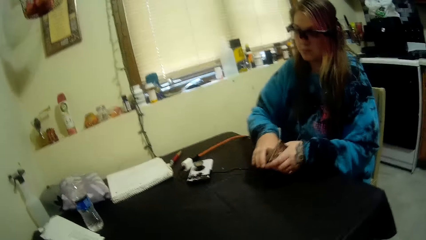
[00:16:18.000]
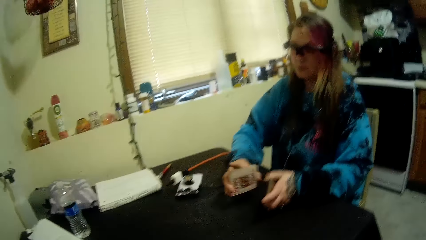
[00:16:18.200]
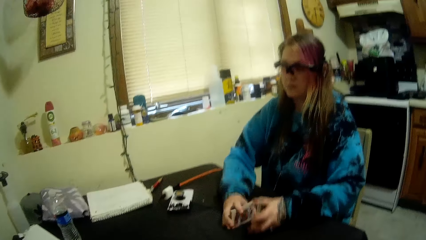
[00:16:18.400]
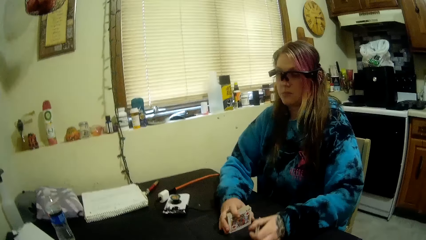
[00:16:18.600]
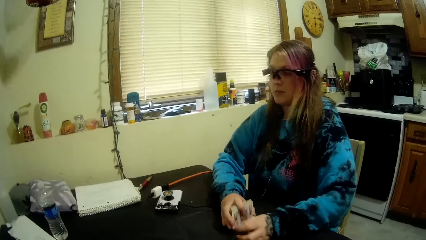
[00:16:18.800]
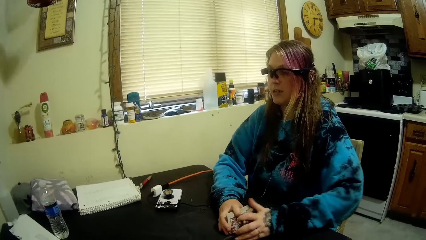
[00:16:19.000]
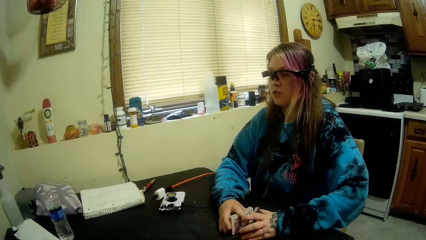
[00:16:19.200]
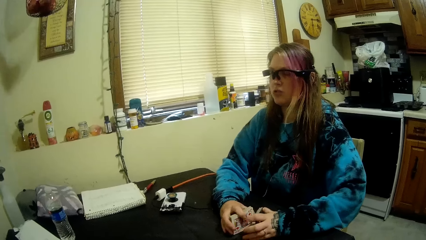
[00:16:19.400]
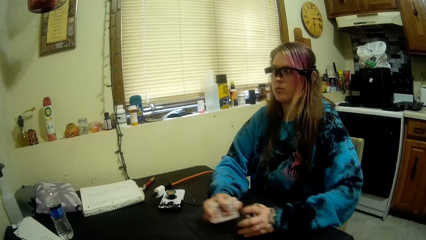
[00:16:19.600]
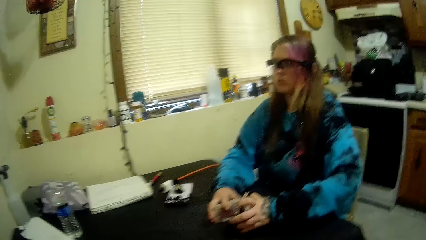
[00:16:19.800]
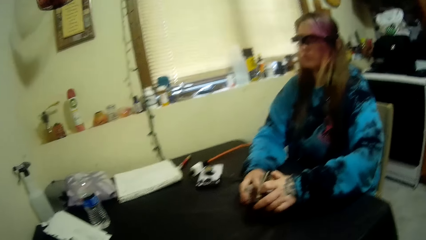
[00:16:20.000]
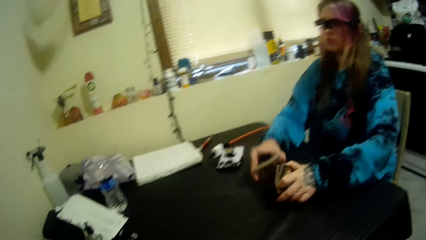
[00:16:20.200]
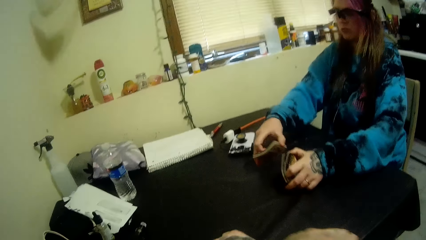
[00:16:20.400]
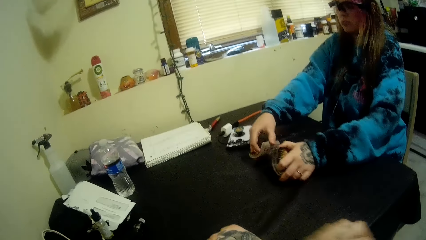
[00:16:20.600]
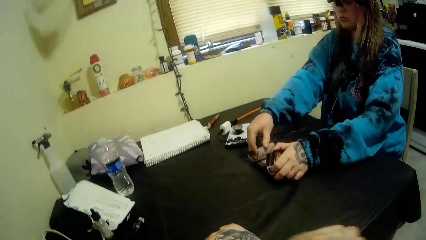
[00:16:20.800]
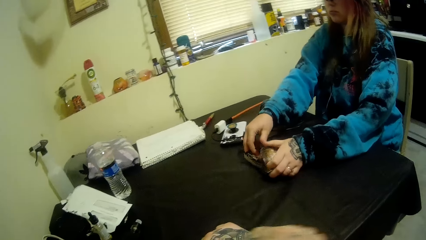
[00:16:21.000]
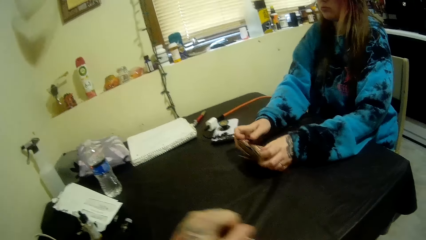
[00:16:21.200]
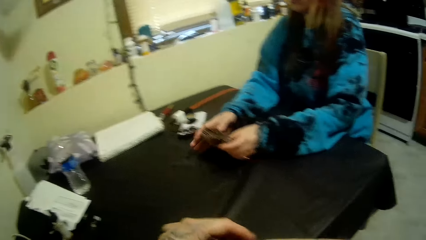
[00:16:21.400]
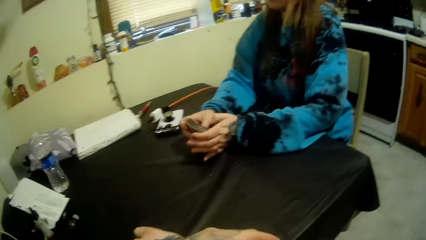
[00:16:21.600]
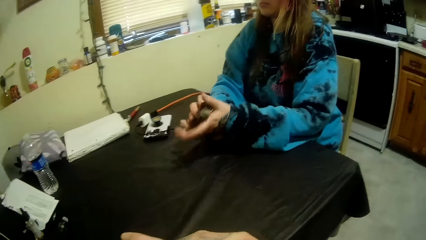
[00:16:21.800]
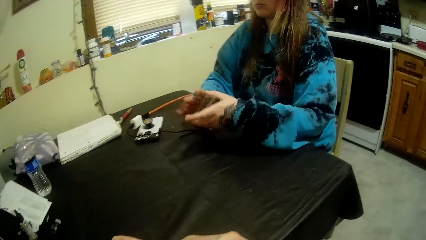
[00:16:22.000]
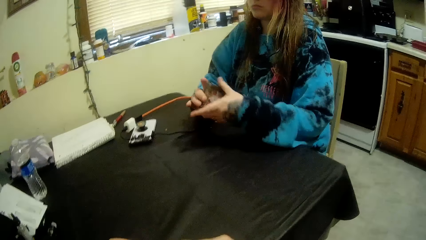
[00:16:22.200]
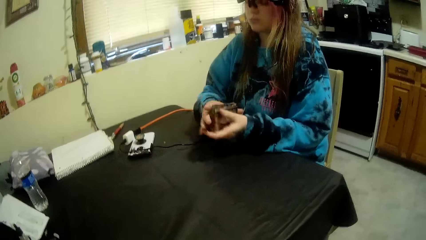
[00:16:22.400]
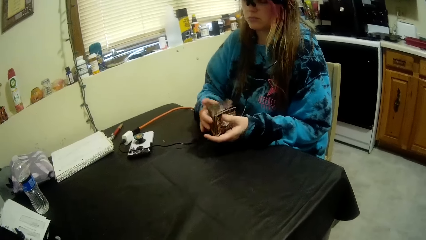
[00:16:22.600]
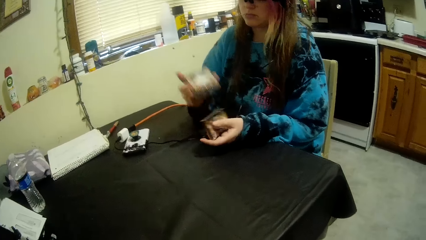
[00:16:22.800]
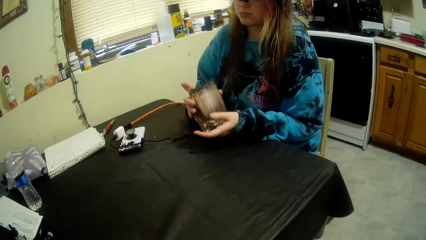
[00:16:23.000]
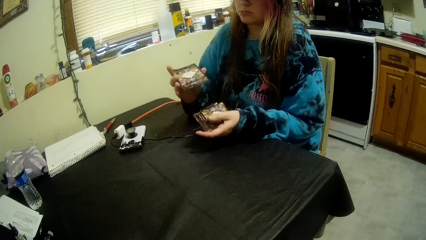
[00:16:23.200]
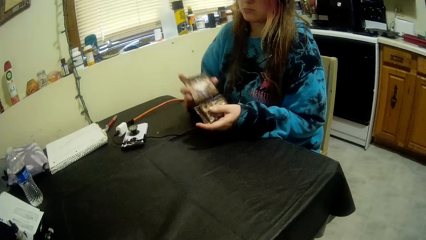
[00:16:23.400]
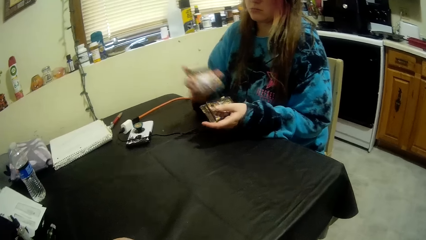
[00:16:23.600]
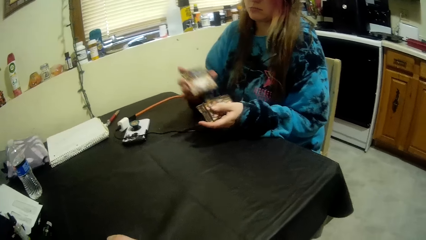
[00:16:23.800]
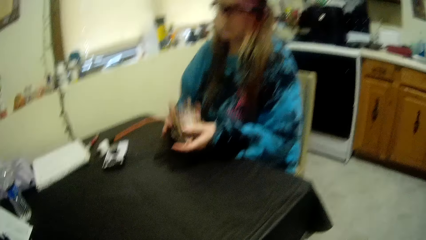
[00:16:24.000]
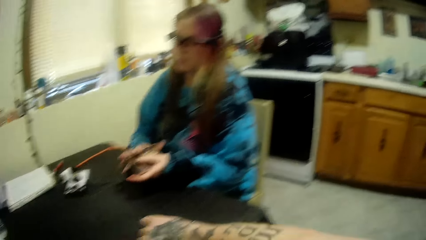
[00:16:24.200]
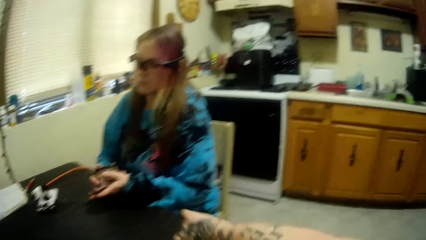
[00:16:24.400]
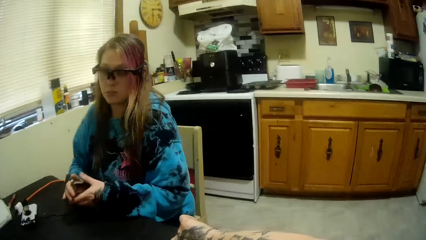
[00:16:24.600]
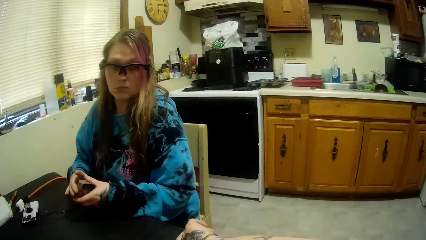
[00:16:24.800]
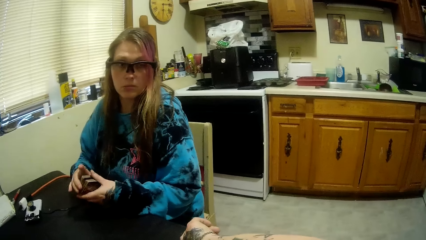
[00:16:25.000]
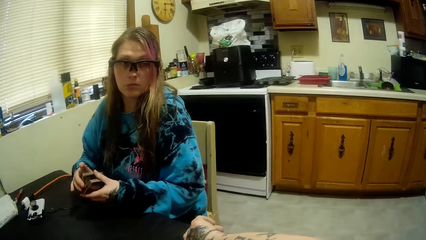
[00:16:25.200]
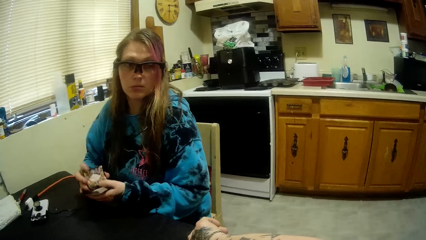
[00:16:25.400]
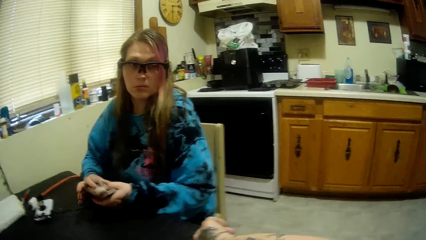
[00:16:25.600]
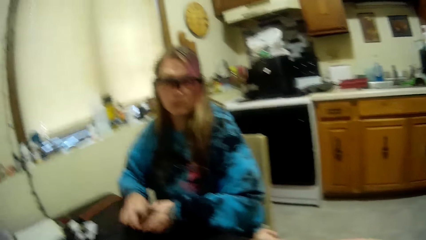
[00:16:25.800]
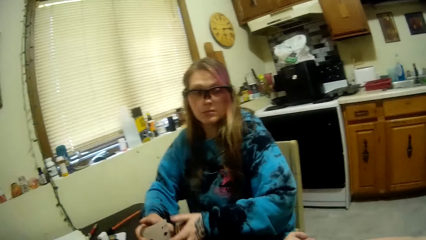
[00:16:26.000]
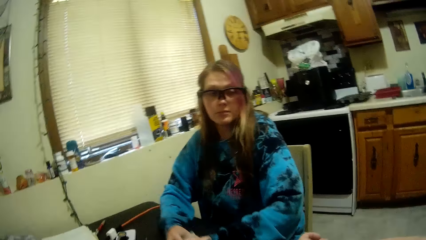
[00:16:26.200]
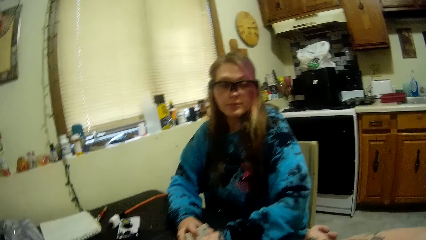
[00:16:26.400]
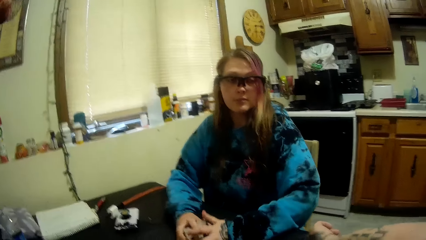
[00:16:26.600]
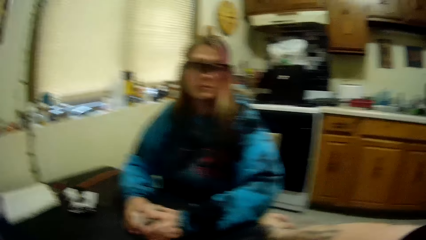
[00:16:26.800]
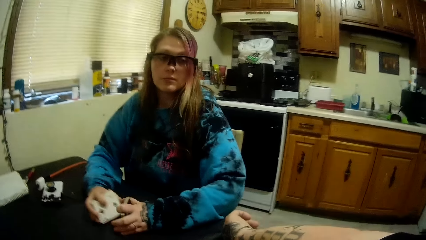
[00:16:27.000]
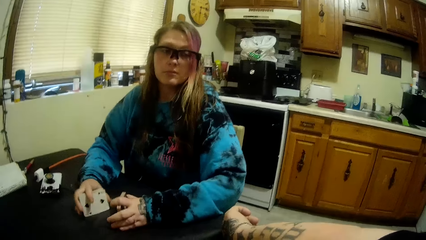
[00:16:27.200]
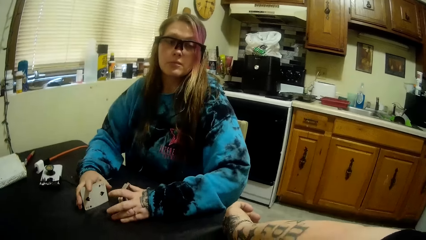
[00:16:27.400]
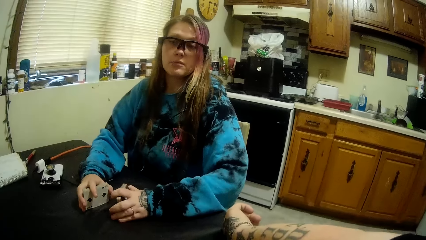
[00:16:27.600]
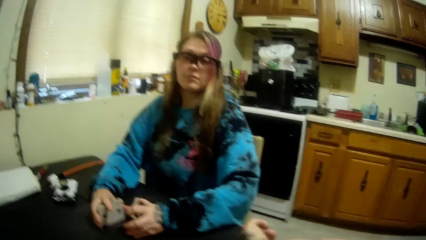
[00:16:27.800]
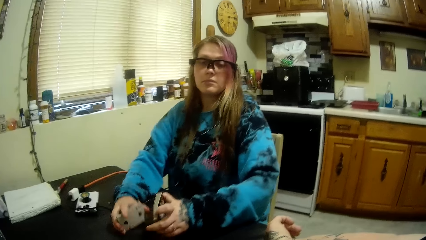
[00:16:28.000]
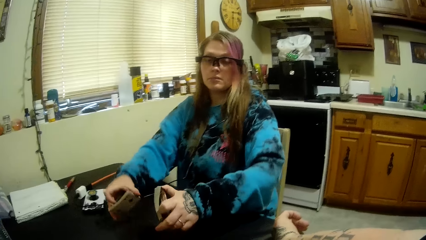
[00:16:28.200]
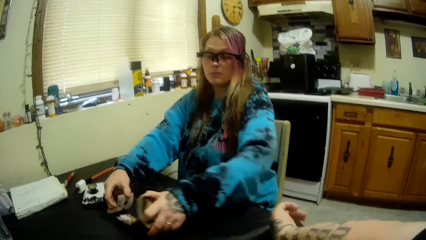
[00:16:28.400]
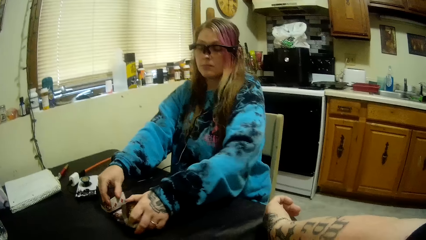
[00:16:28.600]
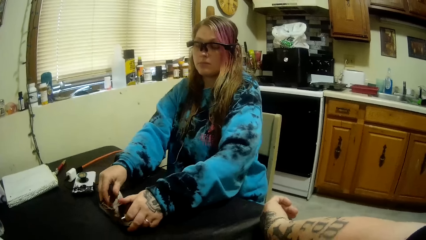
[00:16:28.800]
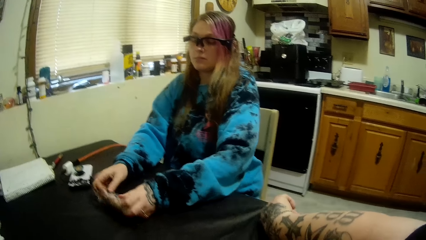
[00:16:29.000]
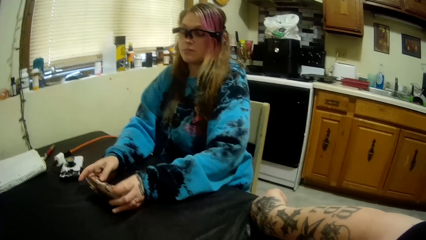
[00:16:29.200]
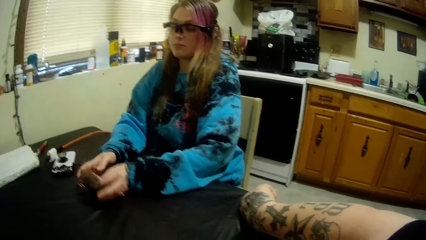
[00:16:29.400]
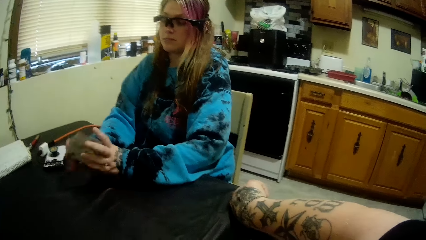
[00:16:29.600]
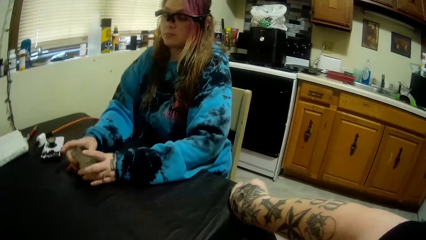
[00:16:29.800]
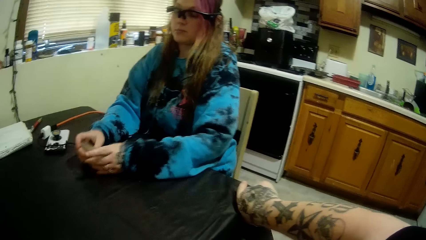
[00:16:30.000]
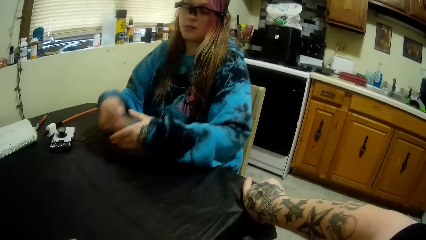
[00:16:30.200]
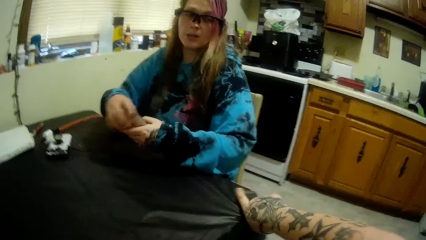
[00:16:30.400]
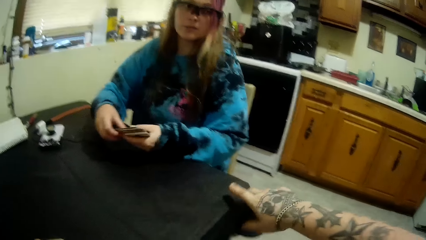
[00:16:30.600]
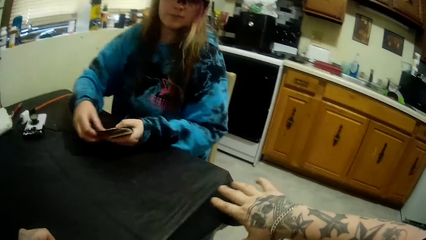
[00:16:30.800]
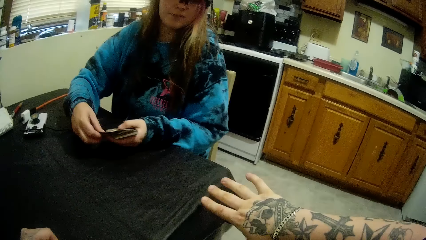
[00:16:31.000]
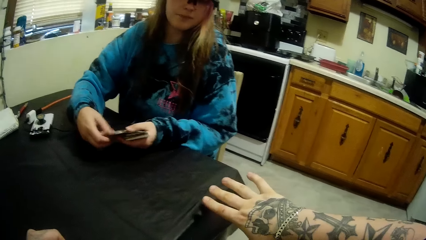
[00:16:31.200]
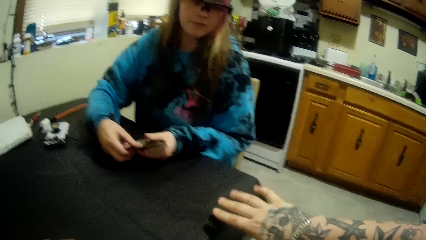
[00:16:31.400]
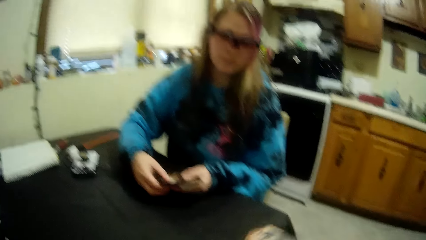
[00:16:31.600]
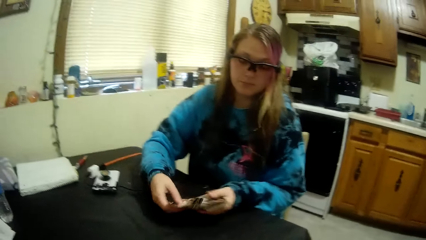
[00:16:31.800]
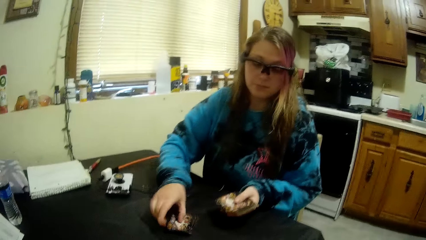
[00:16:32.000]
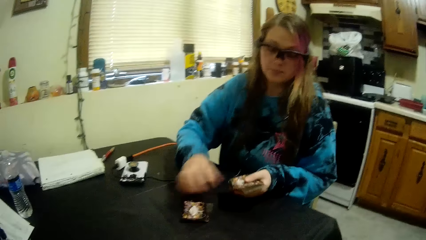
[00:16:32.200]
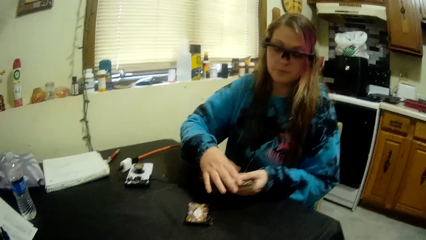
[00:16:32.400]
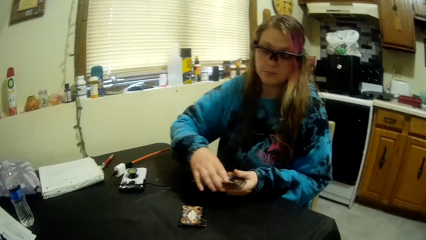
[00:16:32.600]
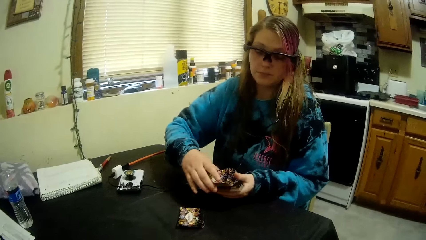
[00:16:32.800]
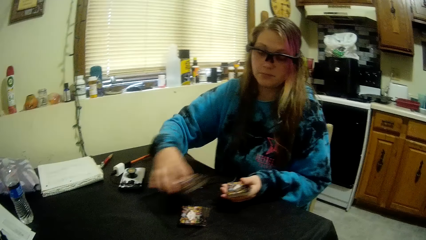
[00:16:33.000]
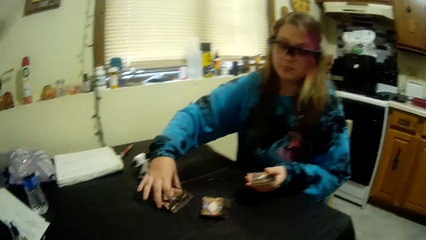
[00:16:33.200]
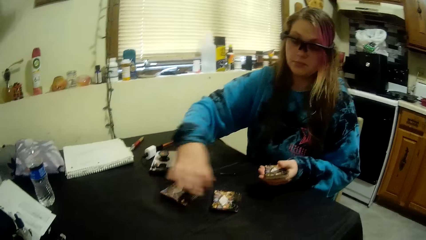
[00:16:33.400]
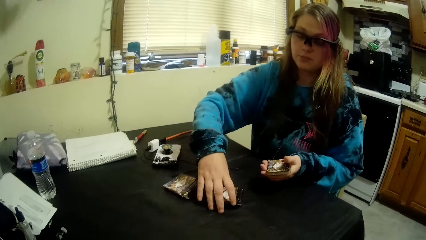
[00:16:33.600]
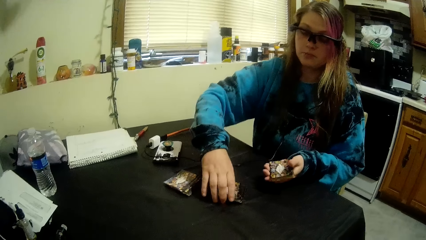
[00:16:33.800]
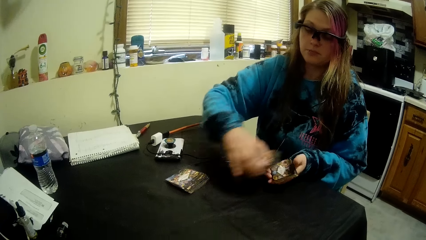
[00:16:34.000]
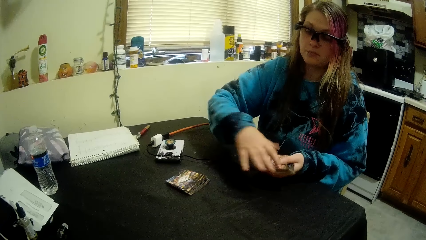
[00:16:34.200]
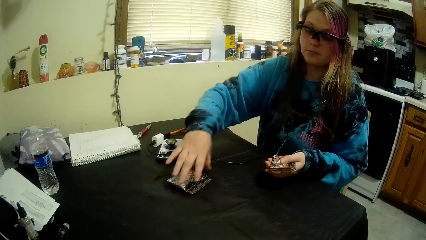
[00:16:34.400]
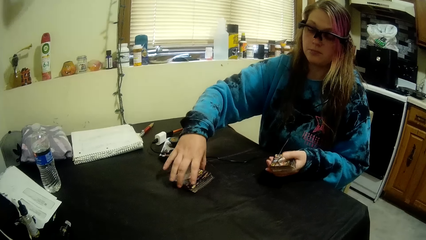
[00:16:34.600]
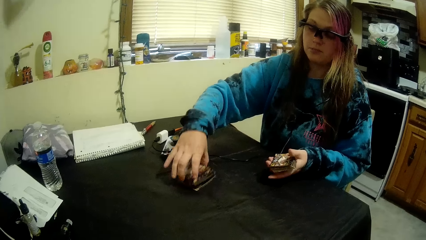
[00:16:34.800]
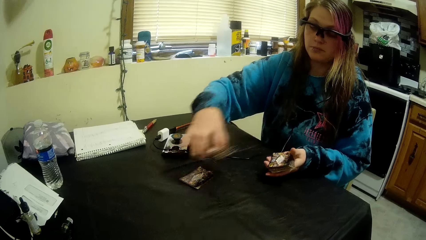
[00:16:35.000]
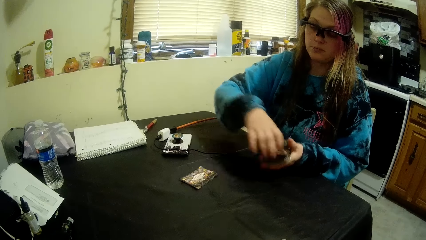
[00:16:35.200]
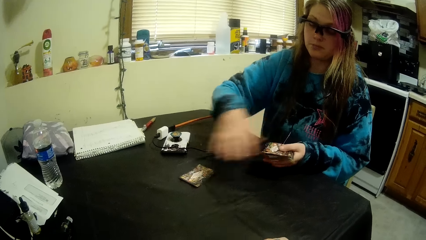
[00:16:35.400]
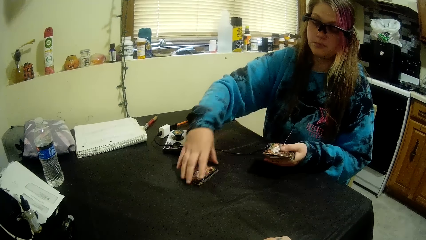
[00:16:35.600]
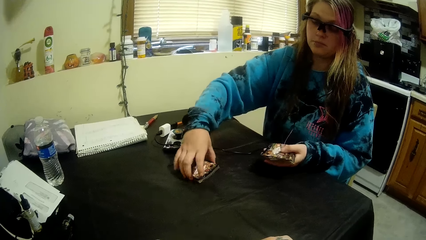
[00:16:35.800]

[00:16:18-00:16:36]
The camera wearer stares at a tattoo. A woman puts cards down and picks a card.
